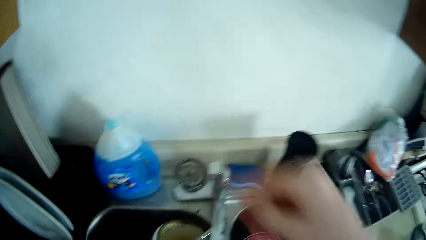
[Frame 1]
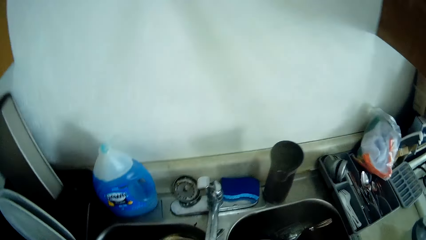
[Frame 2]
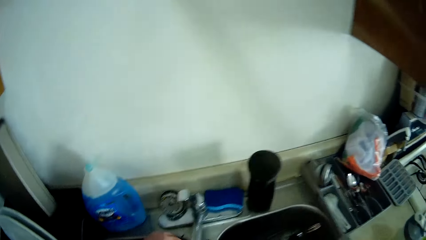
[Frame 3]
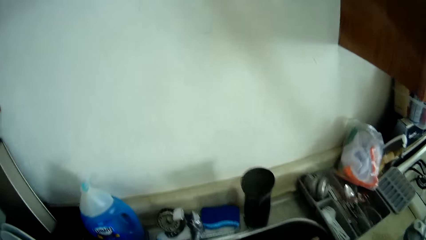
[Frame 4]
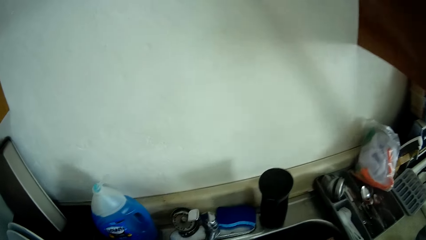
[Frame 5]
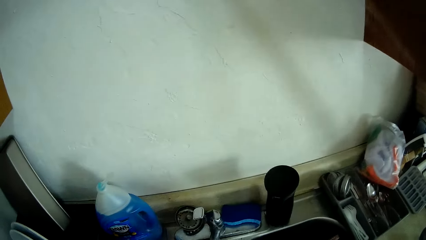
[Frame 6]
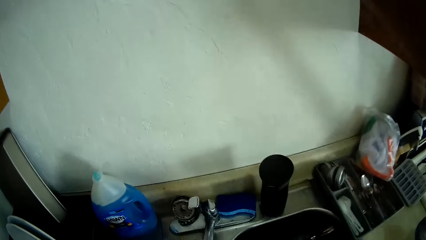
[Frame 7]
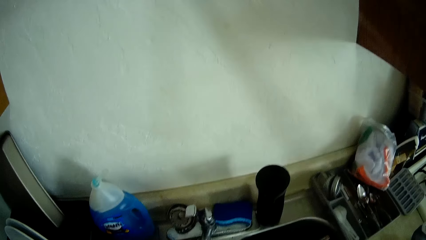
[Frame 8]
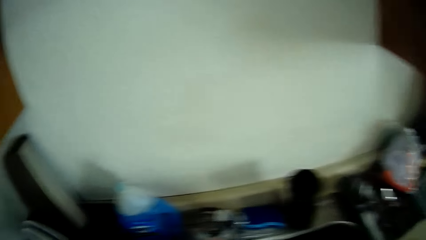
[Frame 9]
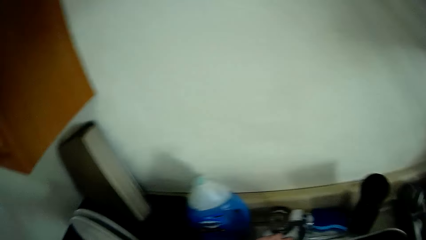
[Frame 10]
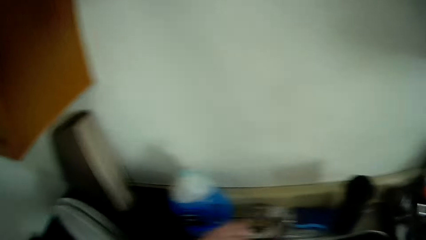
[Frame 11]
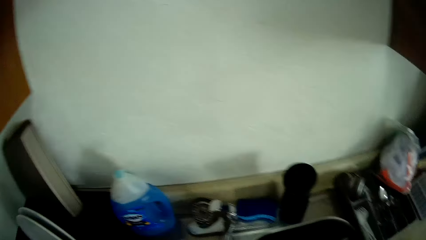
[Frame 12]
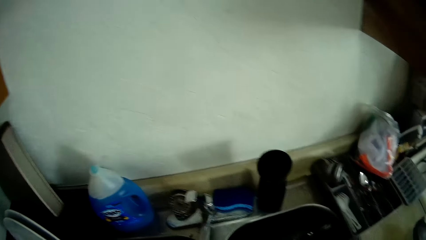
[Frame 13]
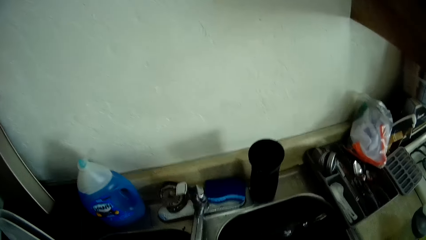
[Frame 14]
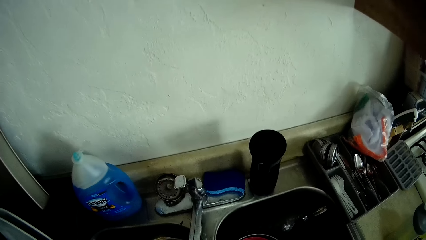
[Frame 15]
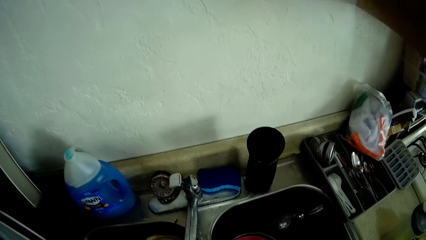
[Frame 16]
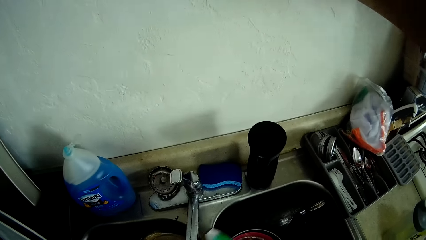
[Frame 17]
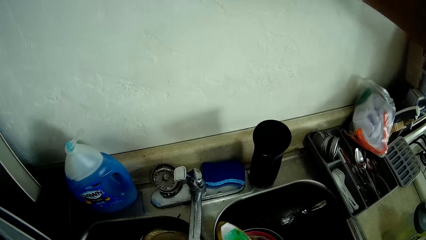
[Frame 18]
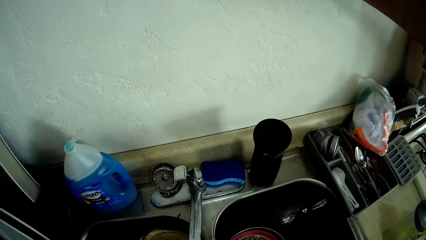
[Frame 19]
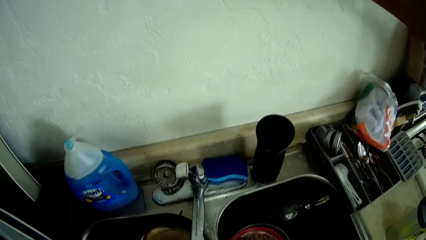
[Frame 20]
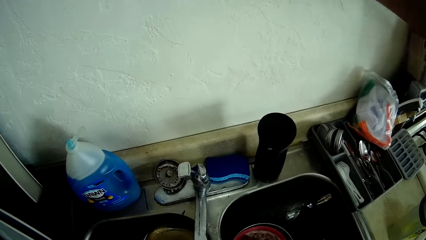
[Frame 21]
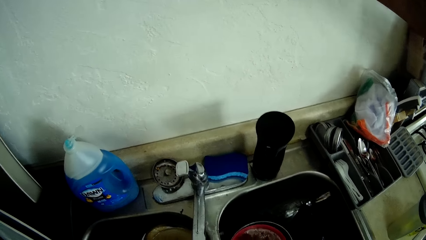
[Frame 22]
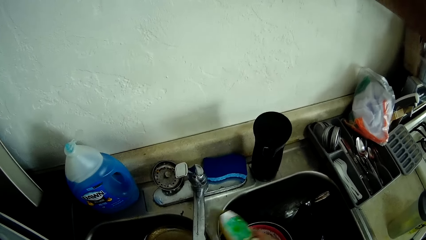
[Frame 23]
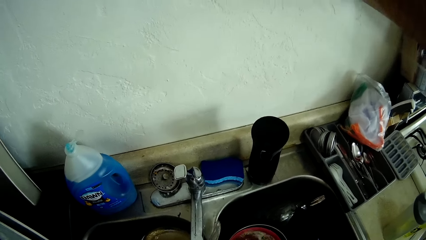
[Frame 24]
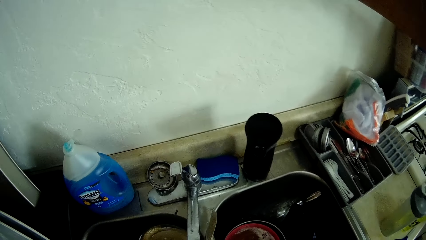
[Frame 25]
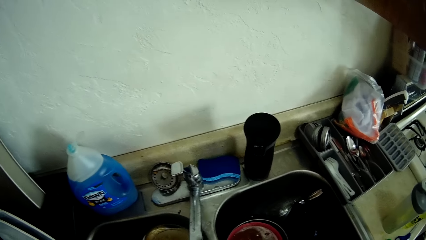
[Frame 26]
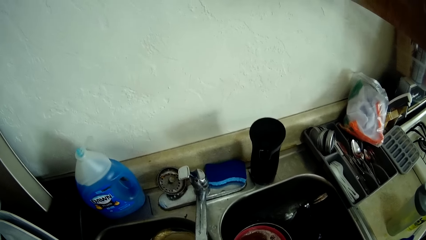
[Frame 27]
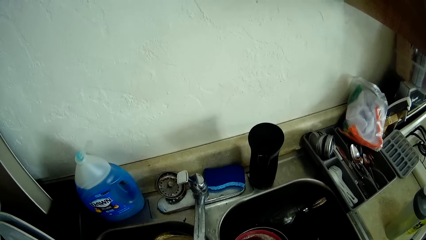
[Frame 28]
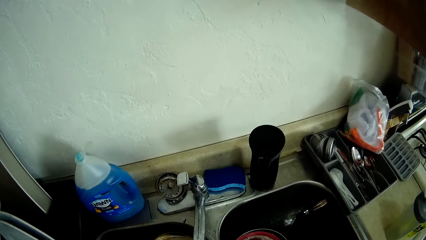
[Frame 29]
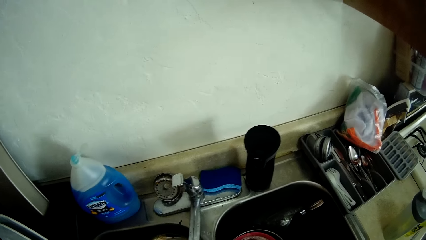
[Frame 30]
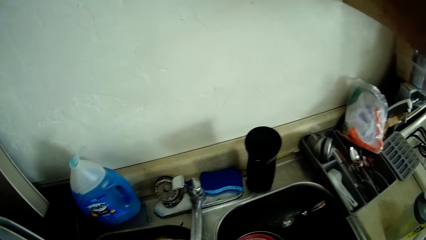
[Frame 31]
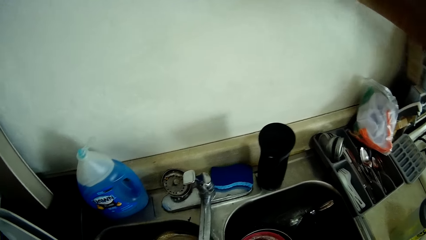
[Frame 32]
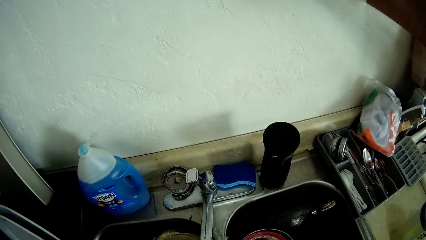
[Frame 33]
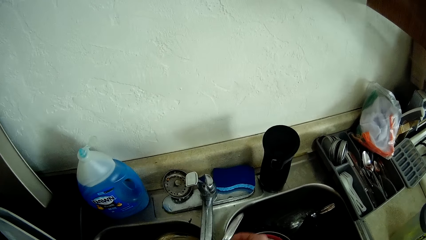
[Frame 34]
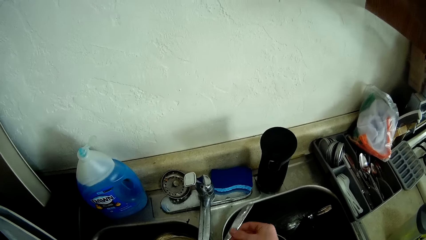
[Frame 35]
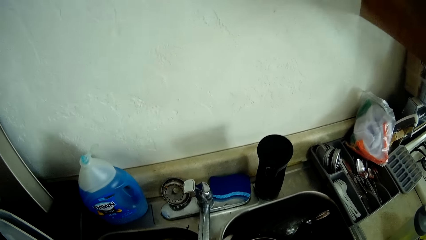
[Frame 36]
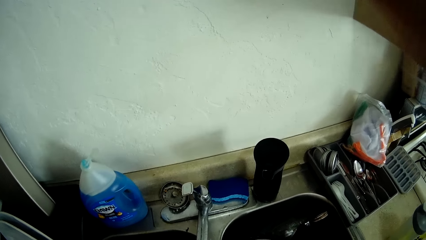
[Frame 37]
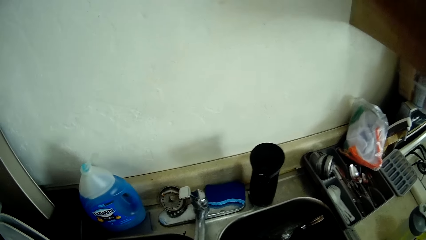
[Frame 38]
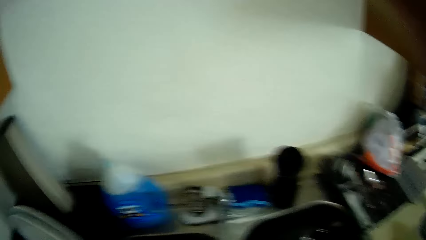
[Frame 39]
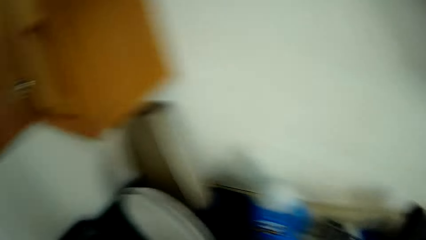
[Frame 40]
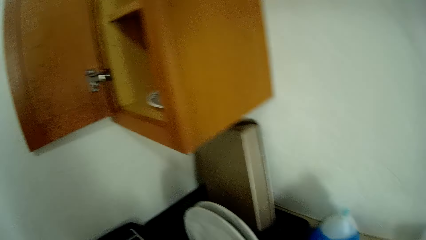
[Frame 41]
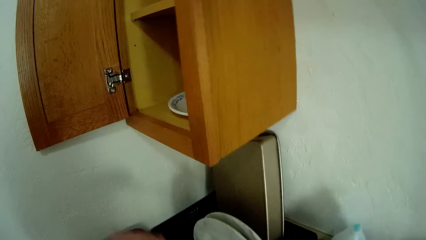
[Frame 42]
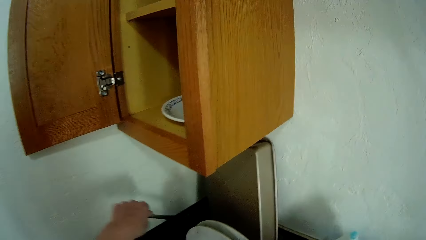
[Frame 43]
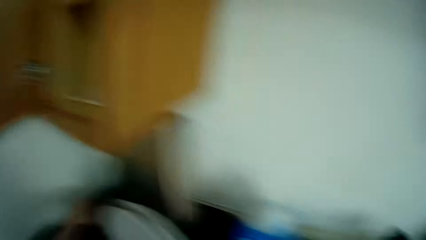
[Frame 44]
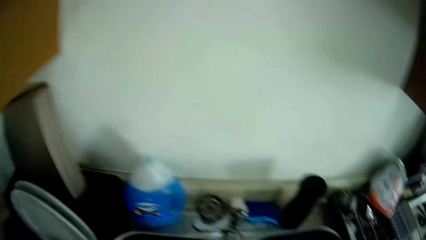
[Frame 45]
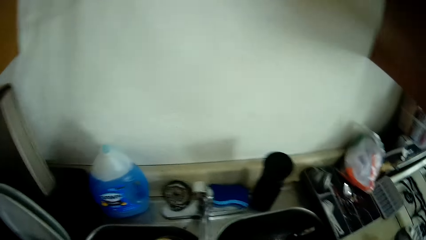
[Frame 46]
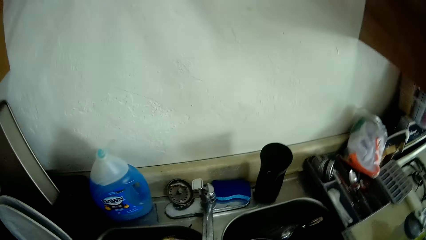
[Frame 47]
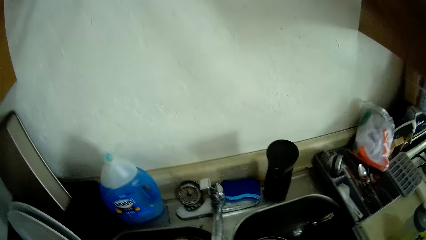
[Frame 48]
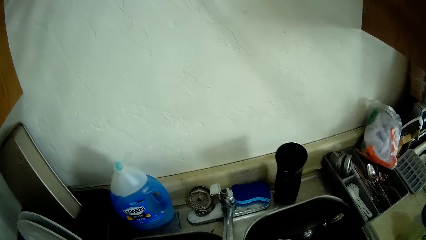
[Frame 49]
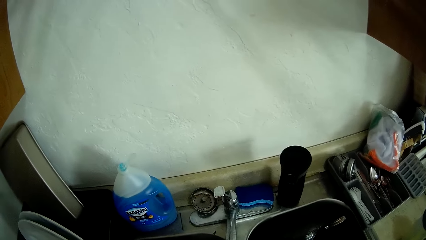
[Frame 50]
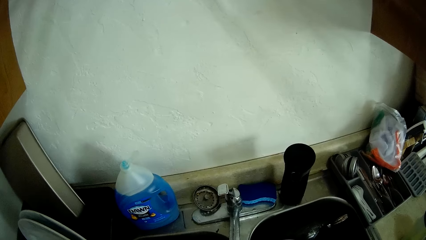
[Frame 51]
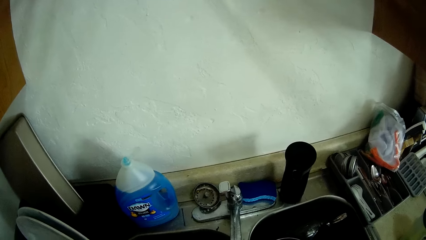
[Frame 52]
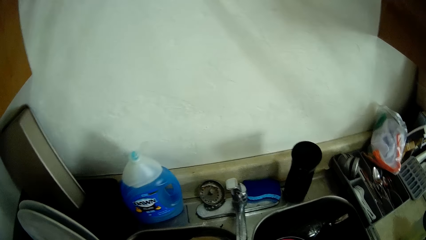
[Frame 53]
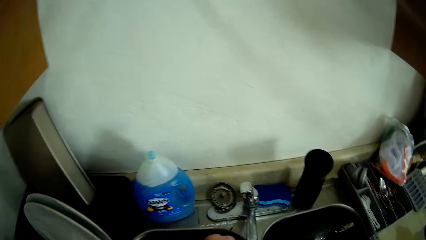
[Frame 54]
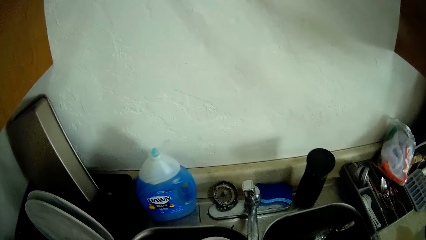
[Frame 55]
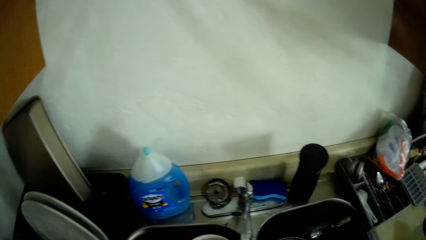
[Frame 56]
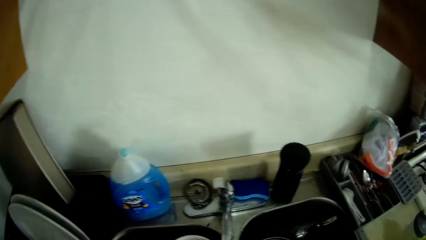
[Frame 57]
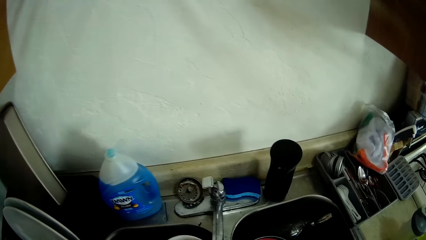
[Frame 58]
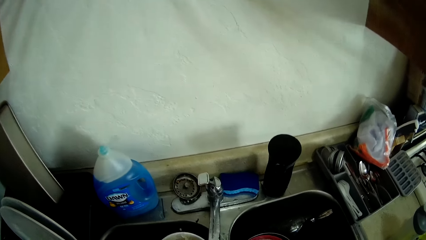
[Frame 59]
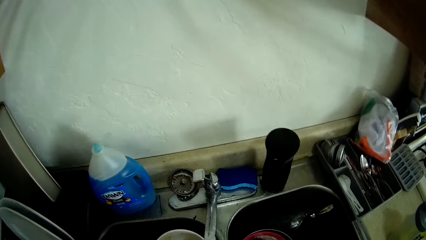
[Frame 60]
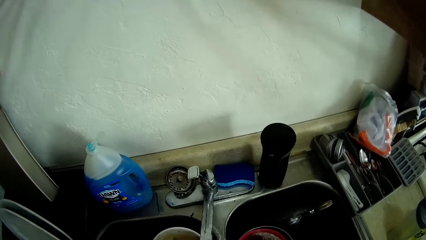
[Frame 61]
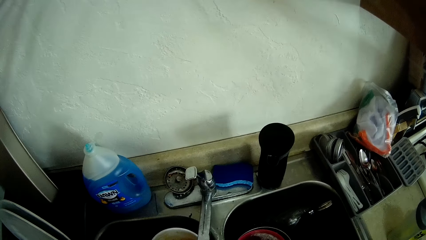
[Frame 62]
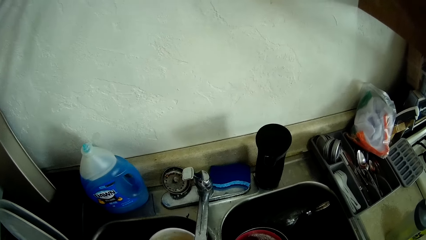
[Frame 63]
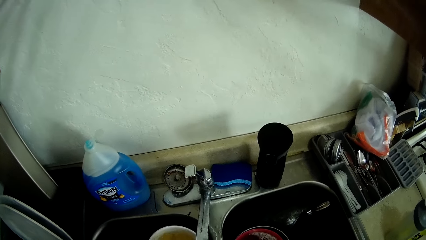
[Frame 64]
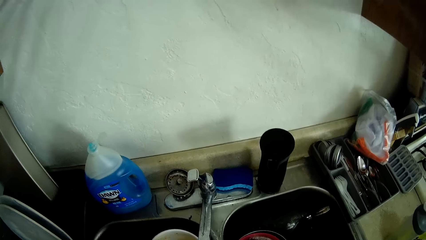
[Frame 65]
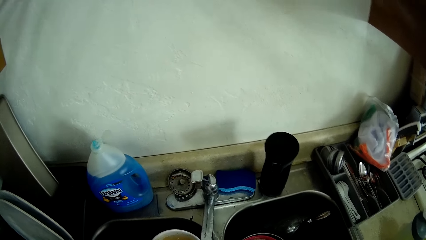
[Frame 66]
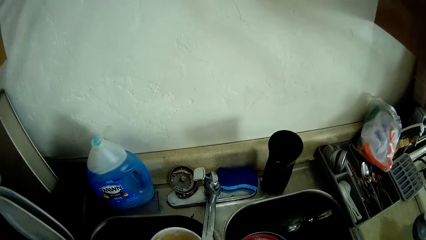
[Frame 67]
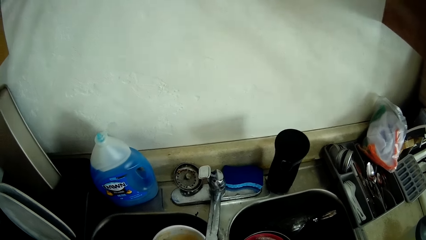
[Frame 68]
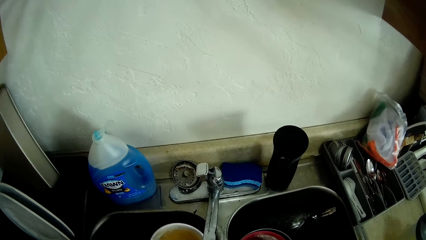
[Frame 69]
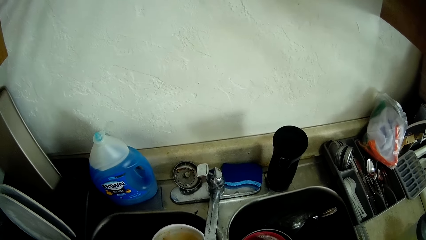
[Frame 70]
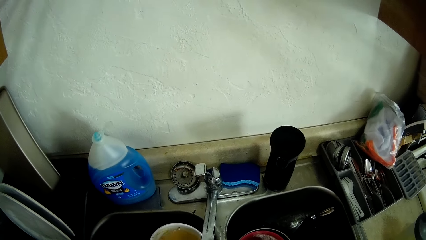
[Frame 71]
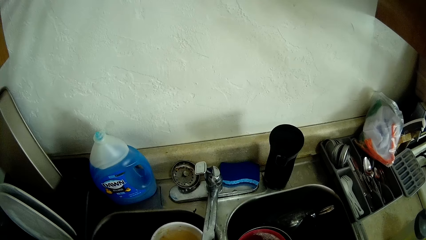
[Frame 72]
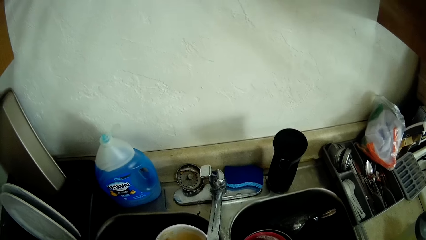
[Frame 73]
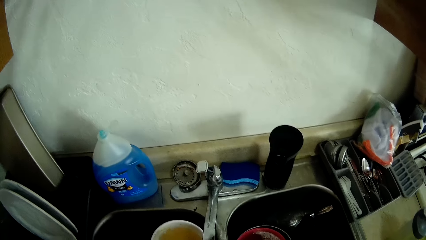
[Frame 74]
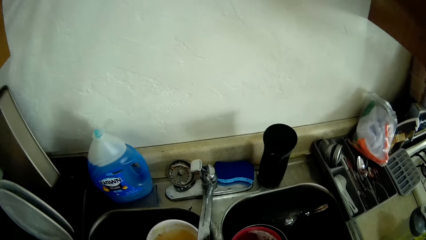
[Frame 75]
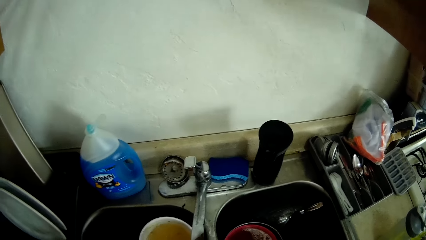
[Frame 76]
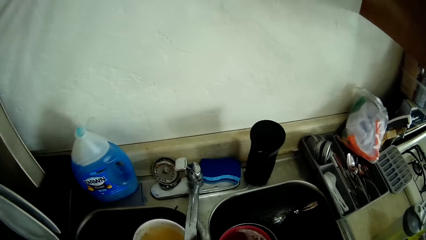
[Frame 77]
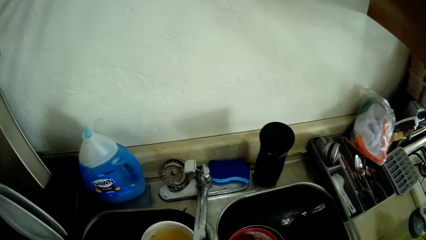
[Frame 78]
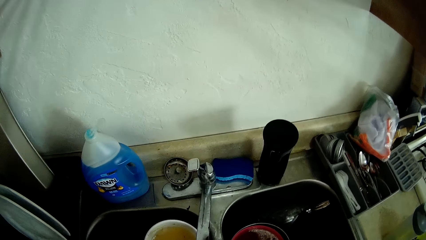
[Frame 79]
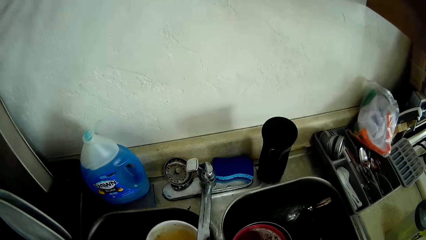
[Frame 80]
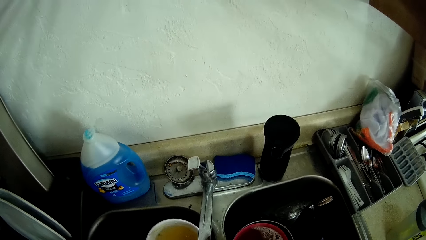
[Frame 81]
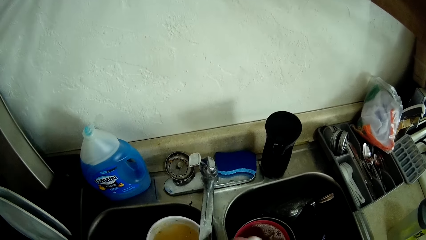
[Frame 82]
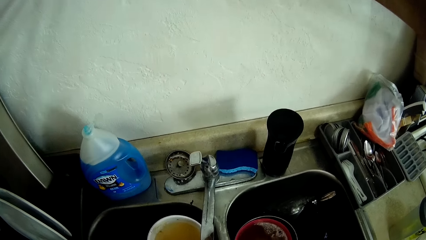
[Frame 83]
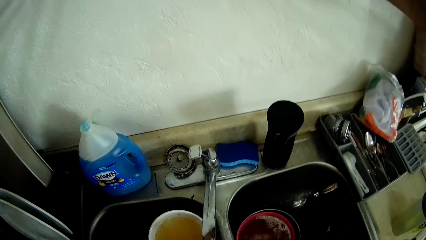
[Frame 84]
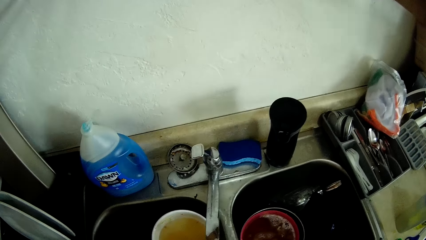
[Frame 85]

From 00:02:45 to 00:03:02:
The camera wearer puts the plate on the plastic rack. She rinses a spoon with her right hand. She places the spoon onto the kitchen worktop with her left hand.
